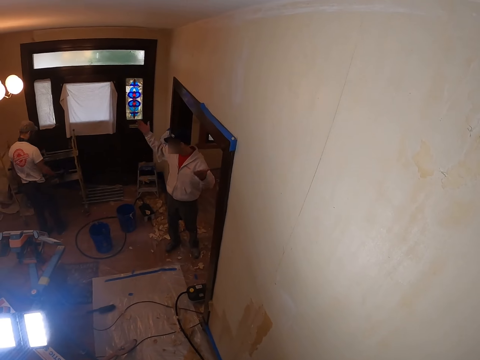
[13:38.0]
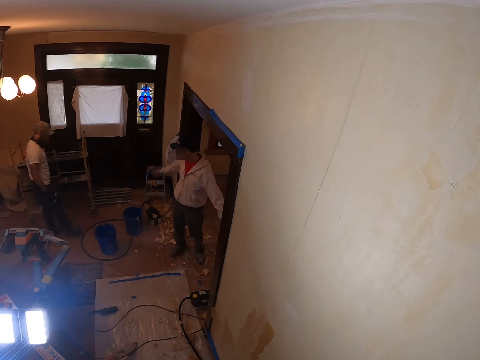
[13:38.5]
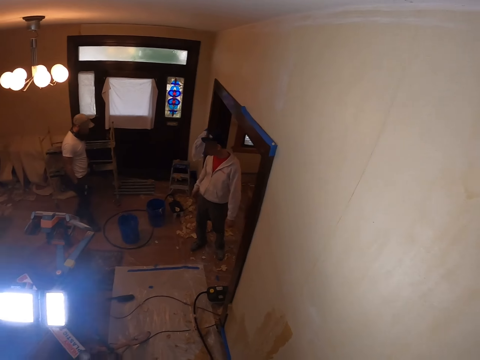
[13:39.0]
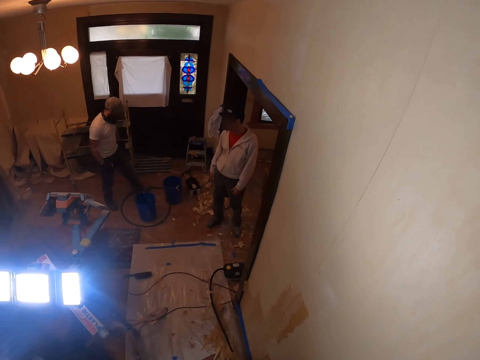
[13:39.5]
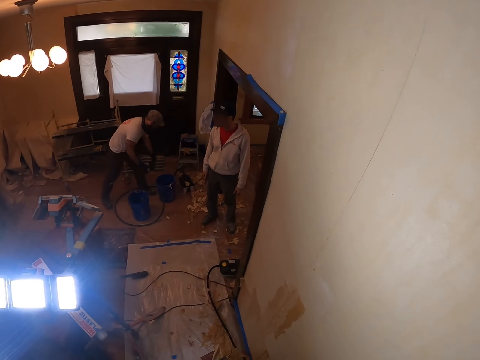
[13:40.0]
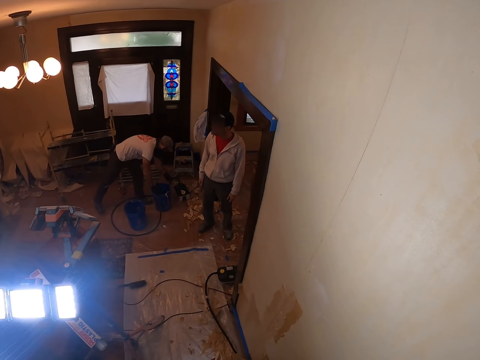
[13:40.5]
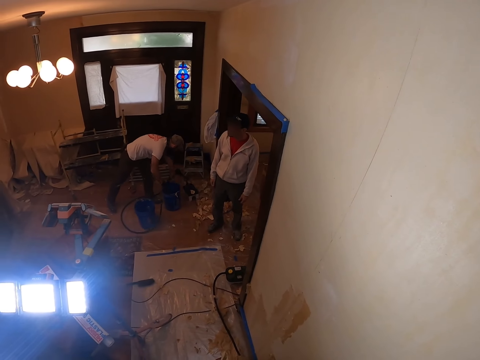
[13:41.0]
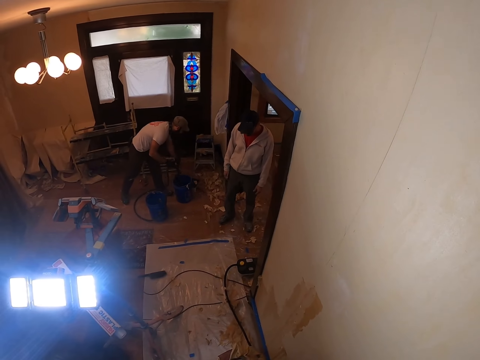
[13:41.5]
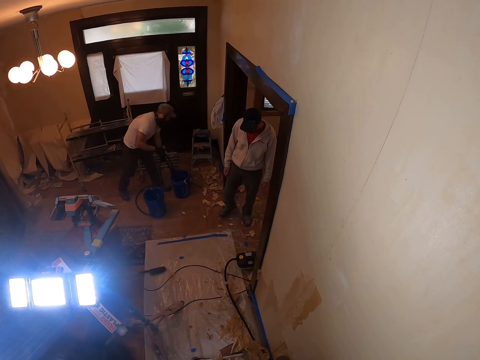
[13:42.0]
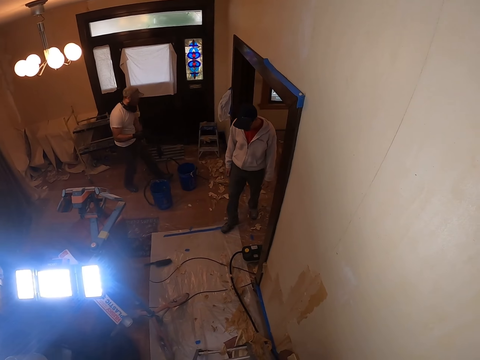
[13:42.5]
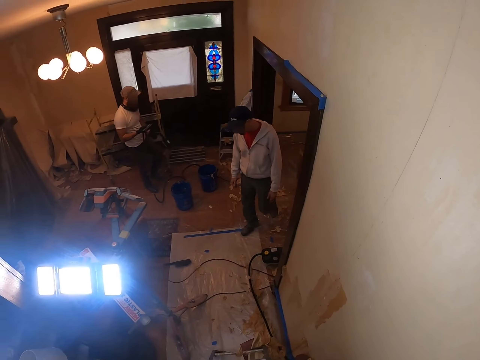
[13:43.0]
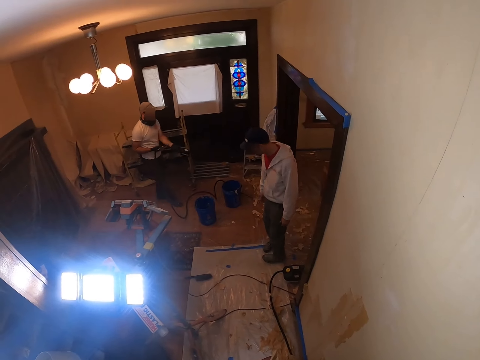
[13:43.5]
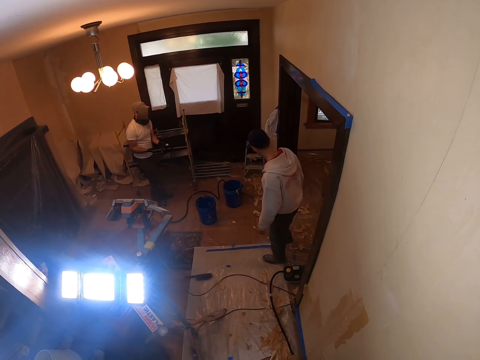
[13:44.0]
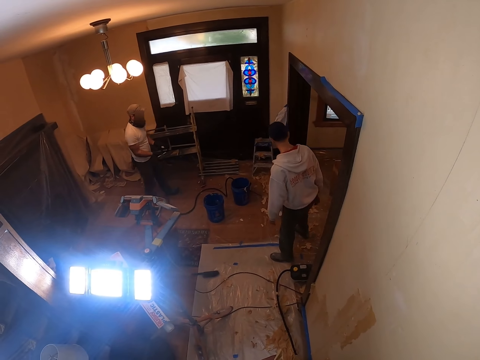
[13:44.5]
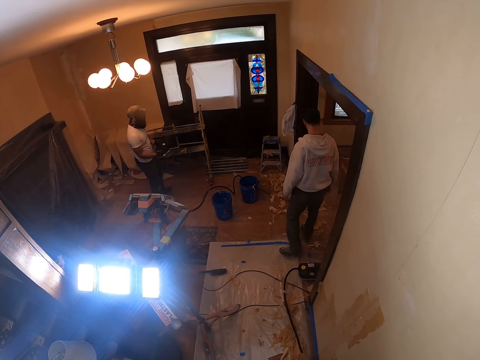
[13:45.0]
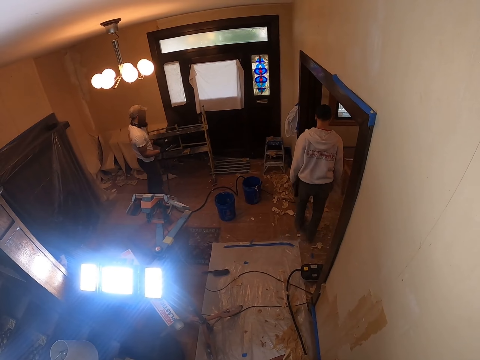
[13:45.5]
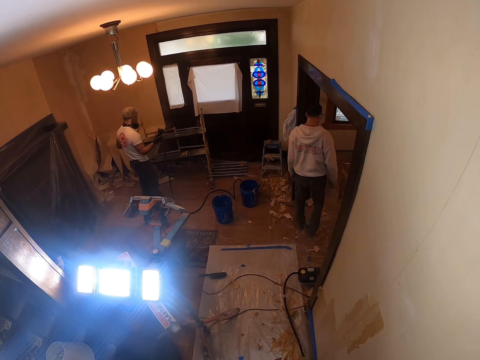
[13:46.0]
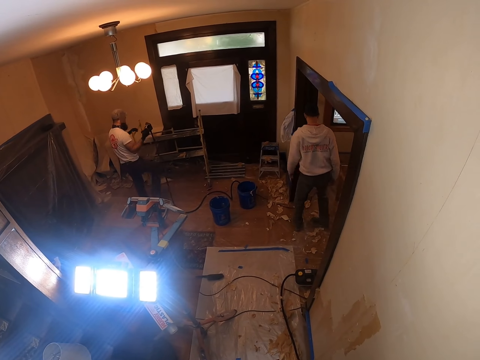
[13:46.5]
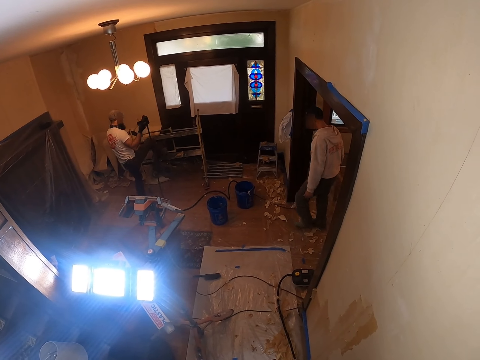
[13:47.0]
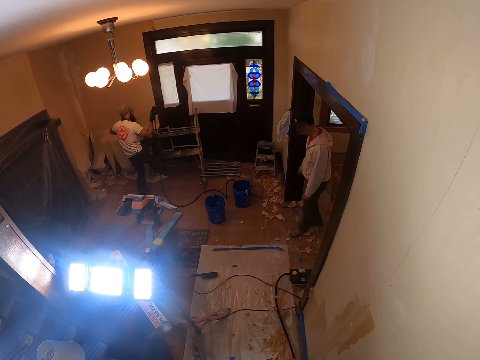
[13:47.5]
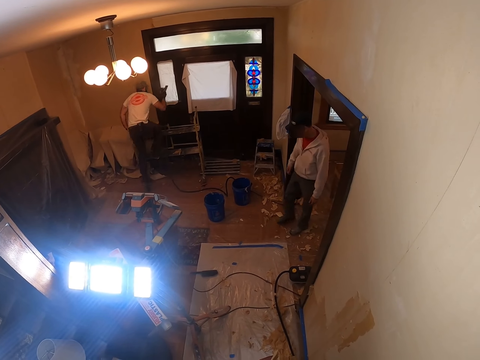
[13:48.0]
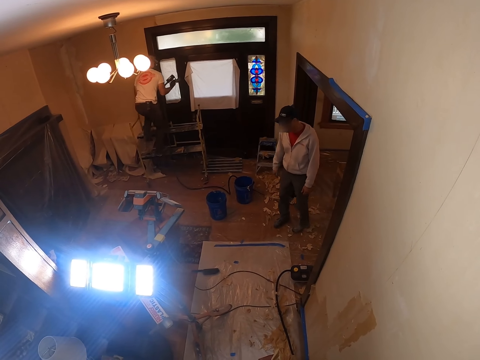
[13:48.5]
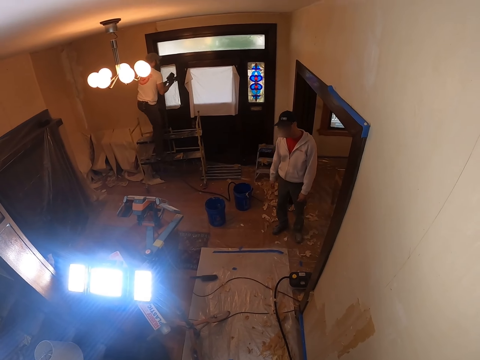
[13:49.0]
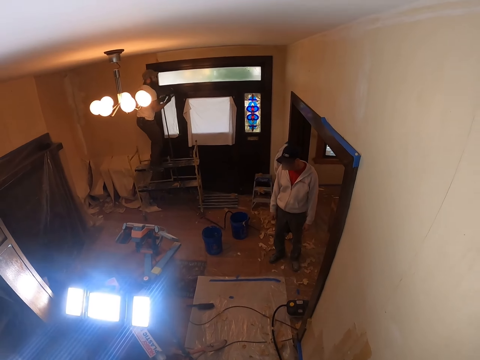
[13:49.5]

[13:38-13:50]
A man walks around. The camera wearer looks around. The man pulls a pipe. Another man walks around. The first man walks around.

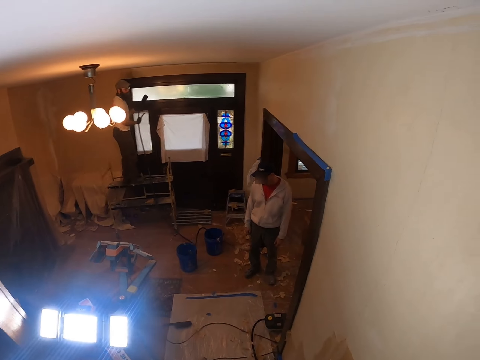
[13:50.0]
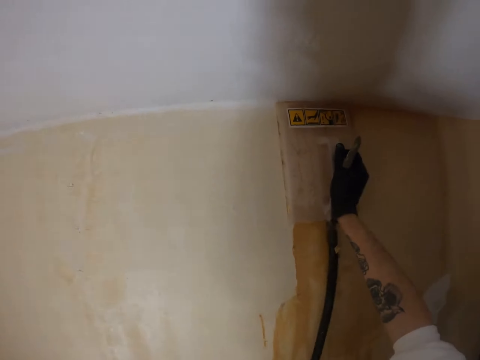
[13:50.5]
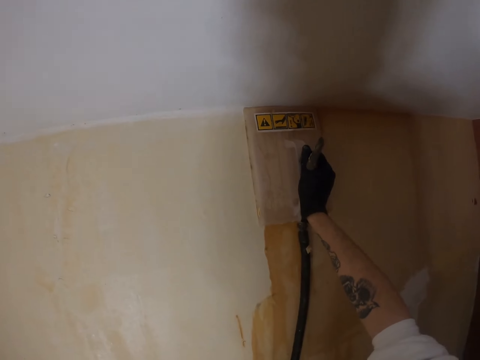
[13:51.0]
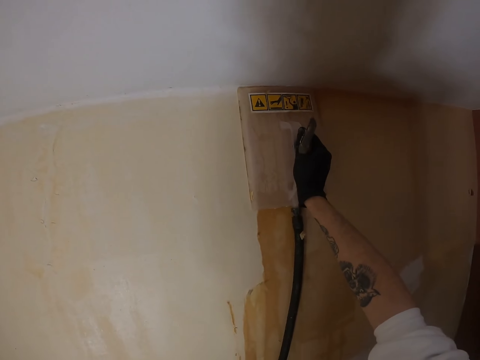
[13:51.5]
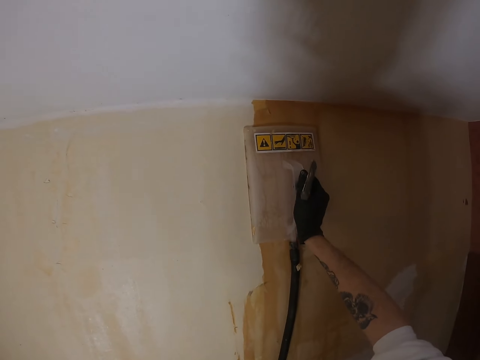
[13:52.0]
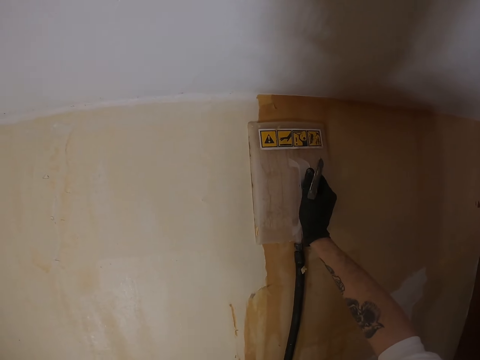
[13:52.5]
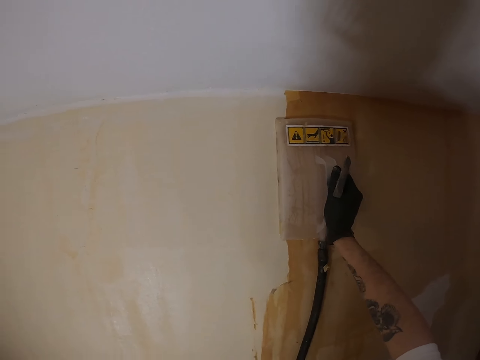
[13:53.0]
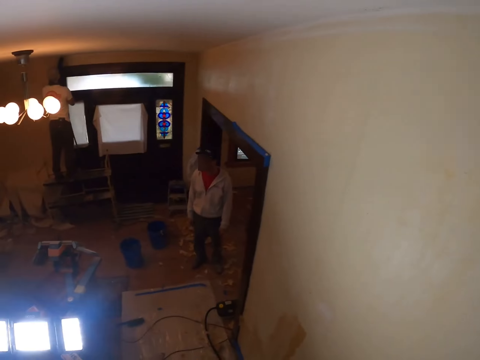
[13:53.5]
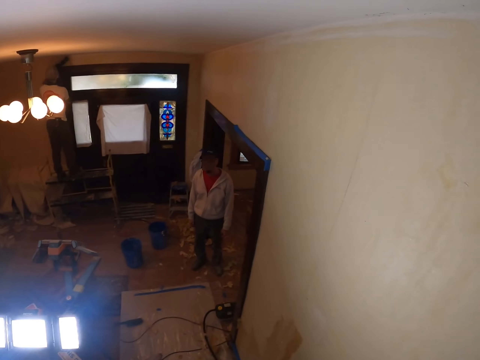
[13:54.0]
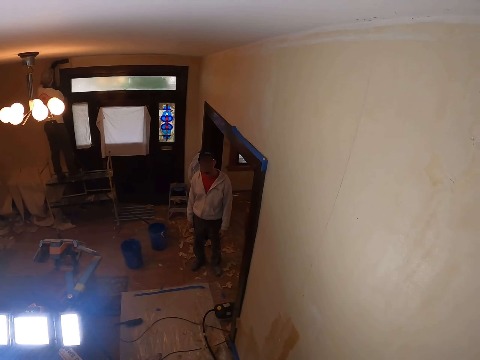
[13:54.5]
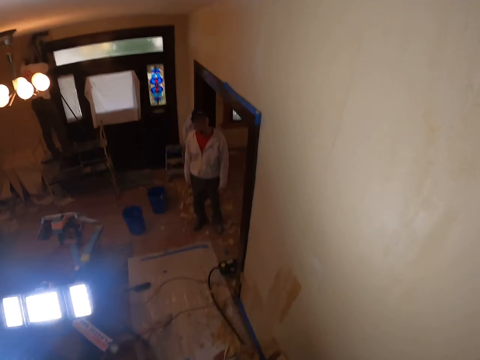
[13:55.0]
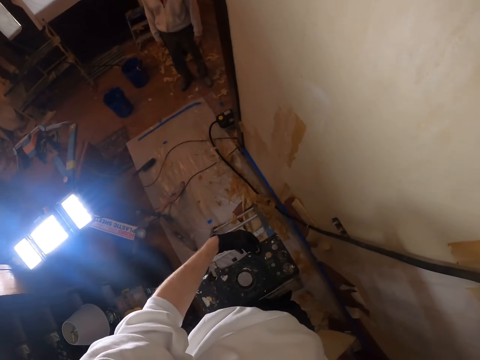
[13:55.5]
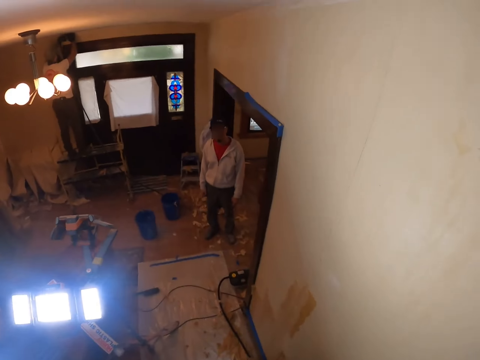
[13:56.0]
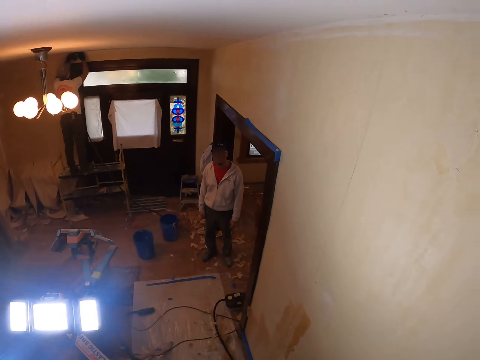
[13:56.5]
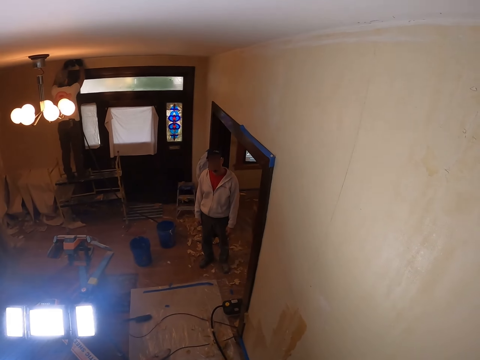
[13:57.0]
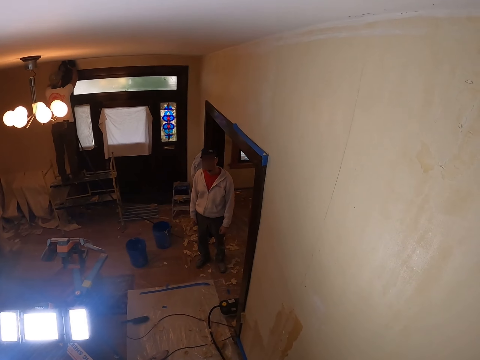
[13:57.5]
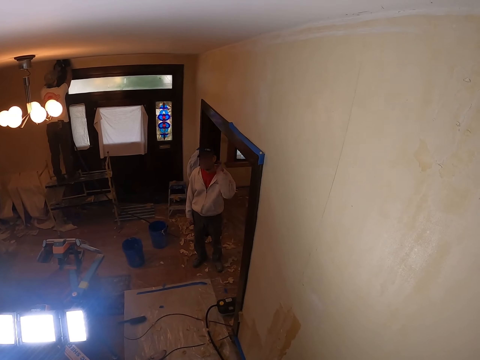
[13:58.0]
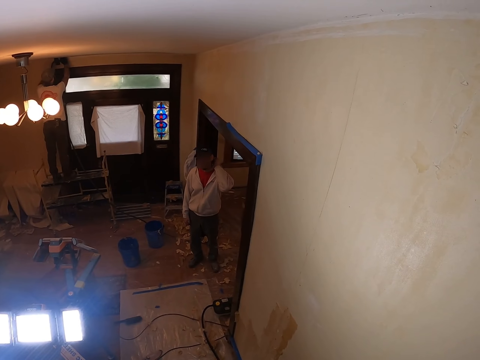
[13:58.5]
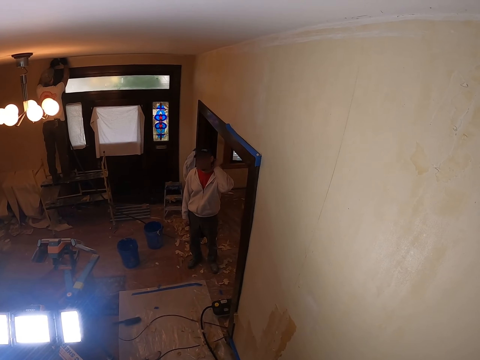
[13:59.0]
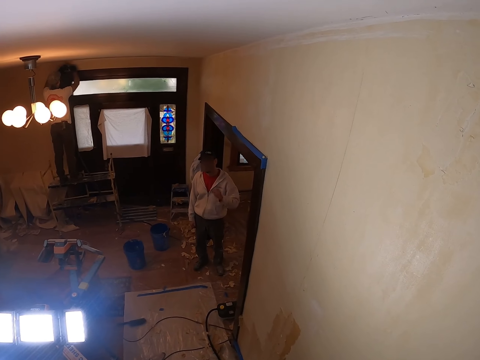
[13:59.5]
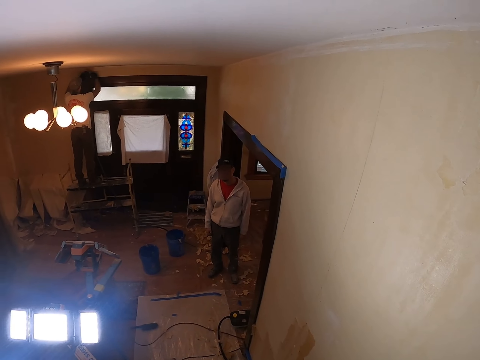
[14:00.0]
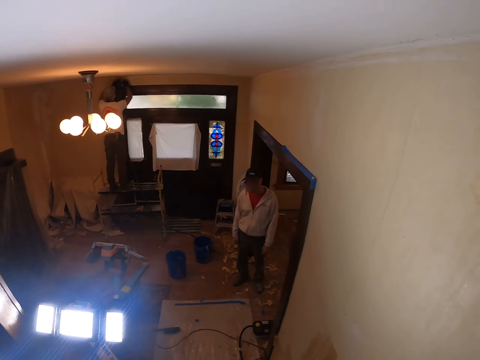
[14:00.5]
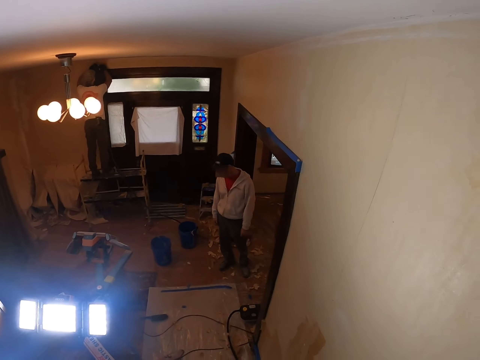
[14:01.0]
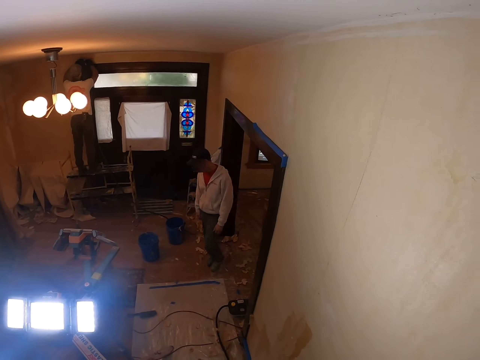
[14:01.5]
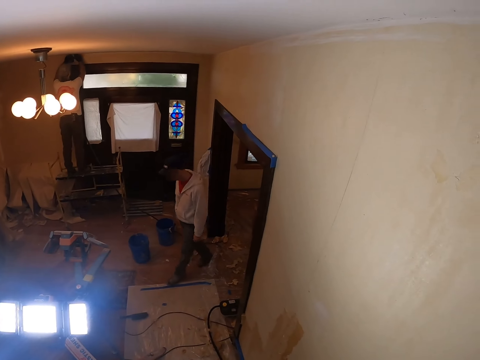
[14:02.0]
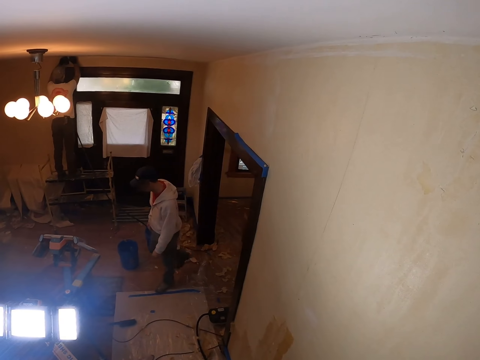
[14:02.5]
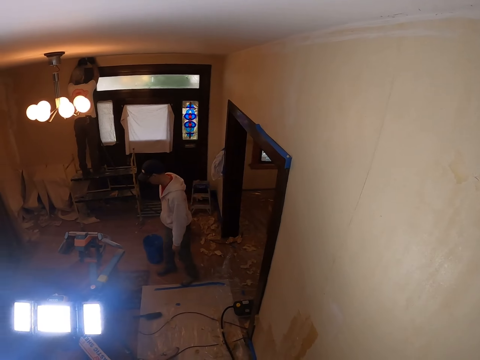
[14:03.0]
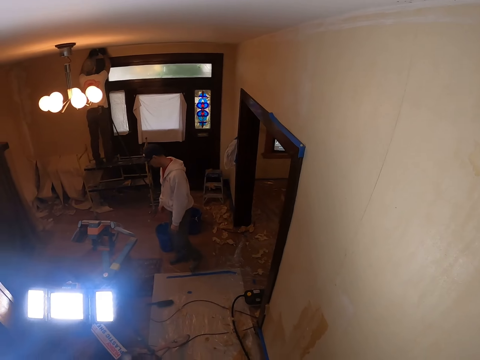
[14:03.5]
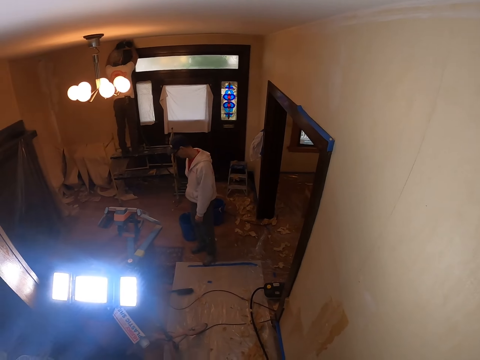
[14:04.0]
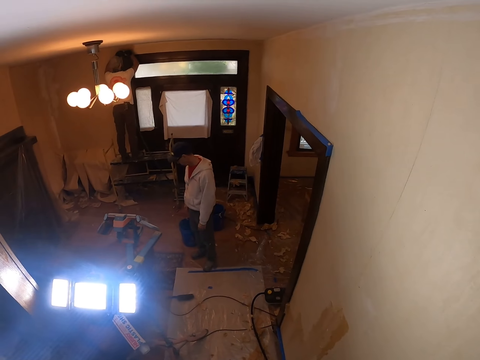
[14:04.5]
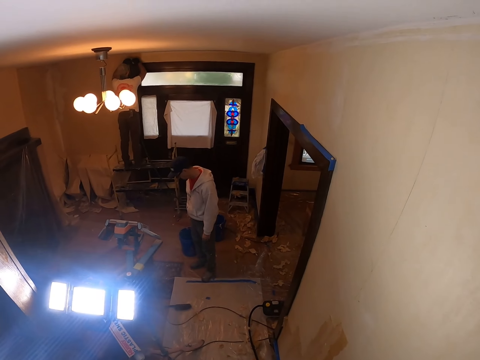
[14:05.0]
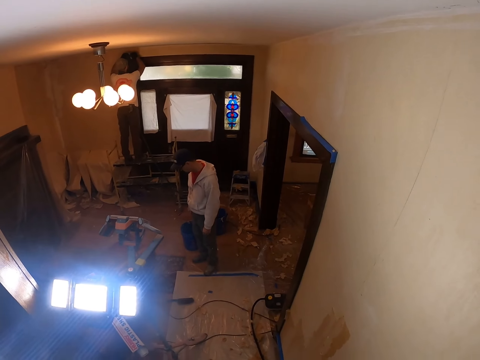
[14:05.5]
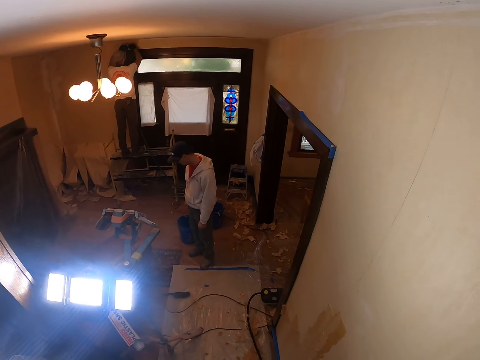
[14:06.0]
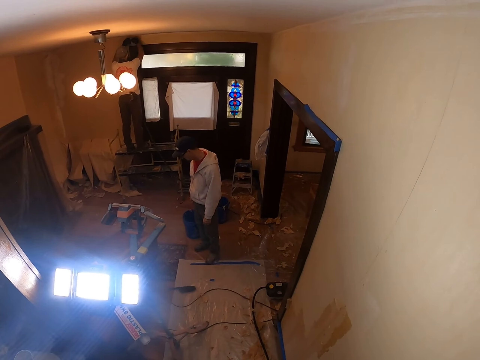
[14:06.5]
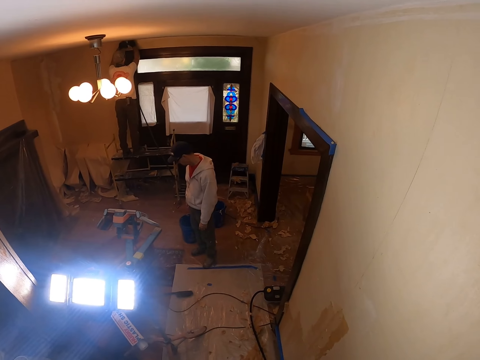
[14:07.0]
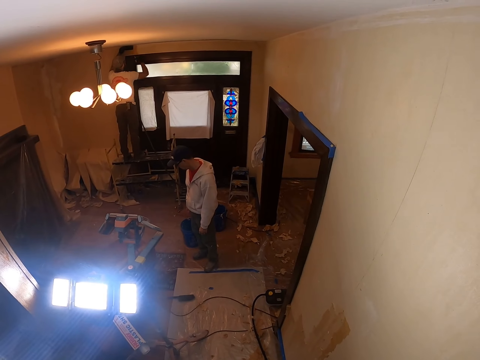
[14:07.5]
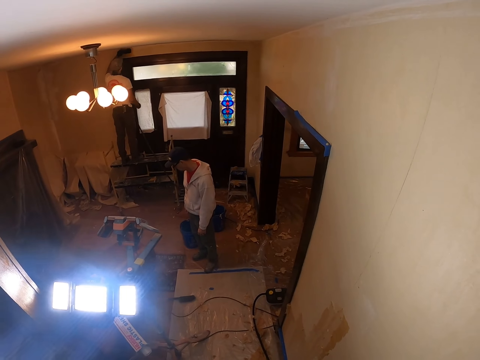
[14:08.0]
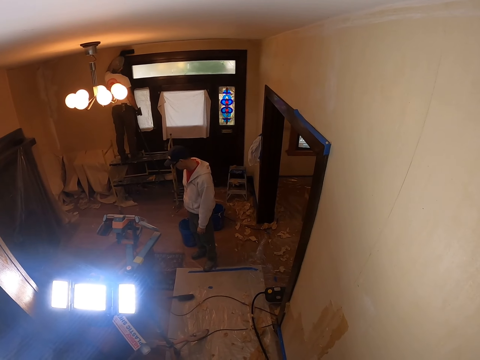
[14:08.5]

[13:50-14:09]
The camera wearer pushes the plastic float. They look around.
